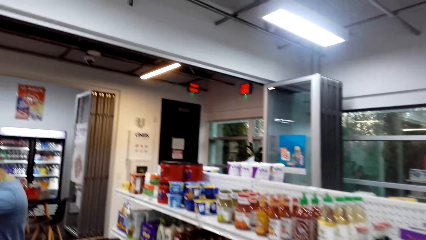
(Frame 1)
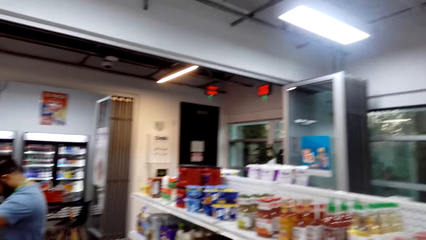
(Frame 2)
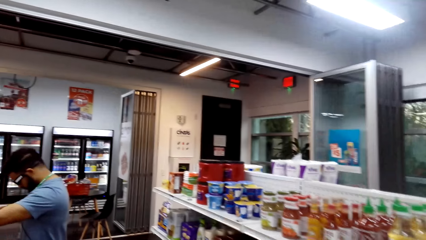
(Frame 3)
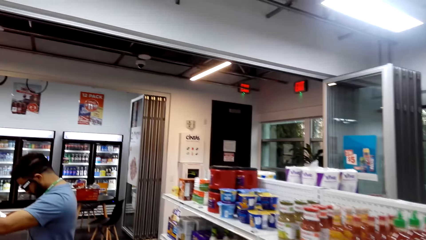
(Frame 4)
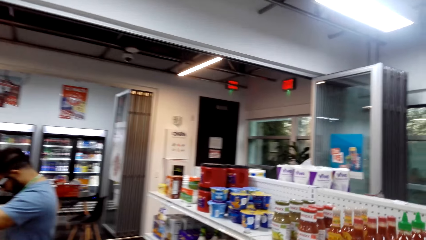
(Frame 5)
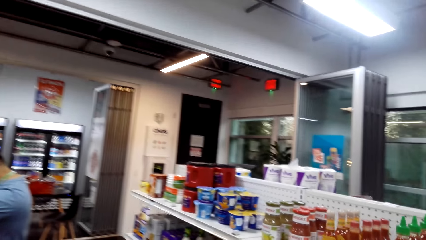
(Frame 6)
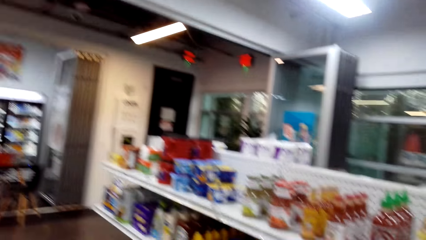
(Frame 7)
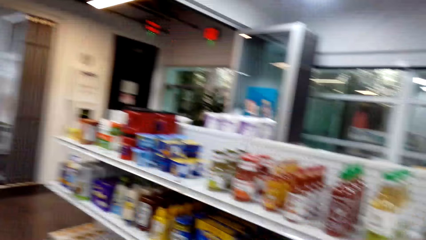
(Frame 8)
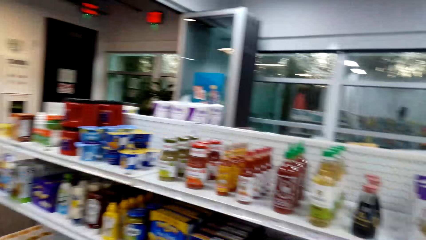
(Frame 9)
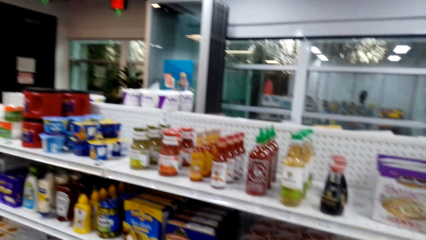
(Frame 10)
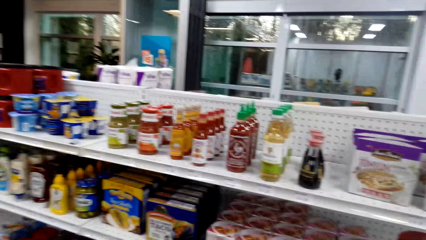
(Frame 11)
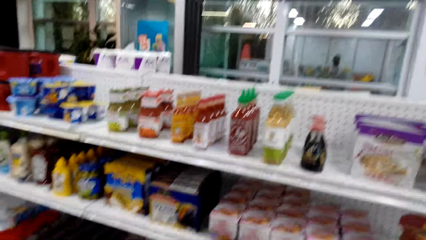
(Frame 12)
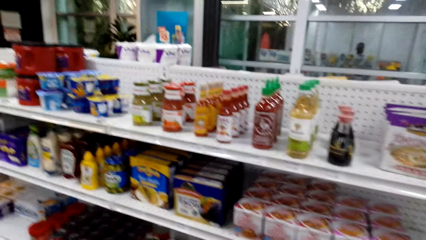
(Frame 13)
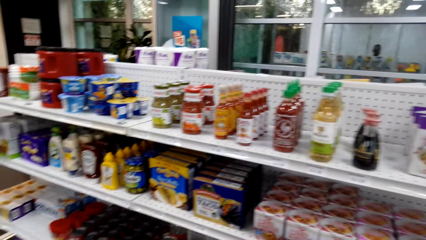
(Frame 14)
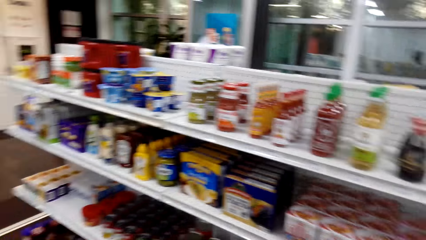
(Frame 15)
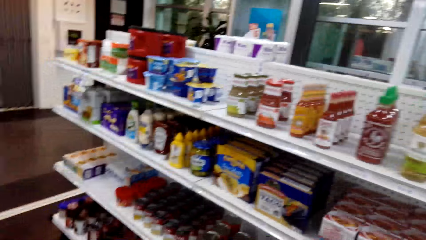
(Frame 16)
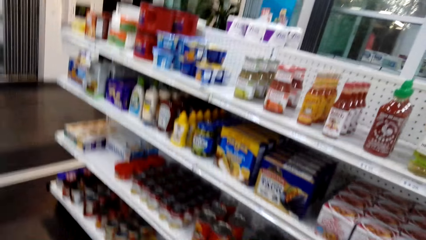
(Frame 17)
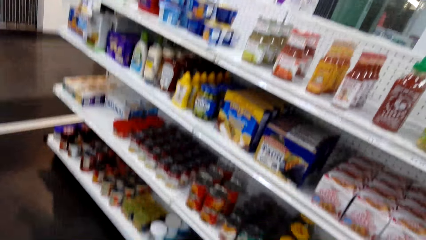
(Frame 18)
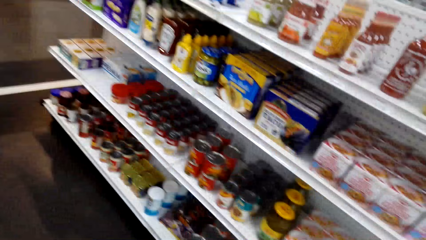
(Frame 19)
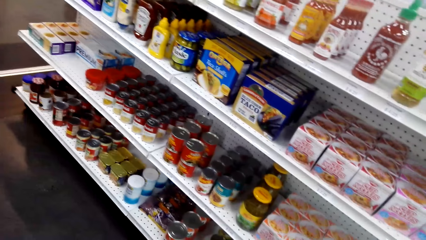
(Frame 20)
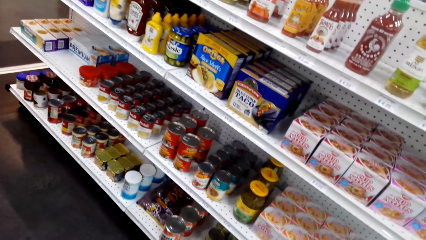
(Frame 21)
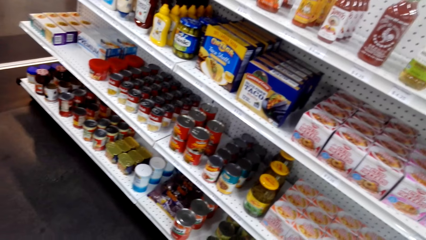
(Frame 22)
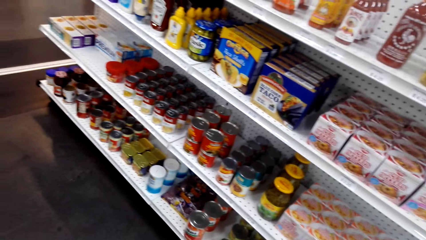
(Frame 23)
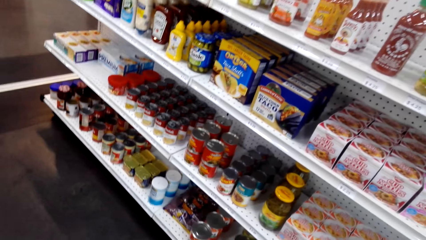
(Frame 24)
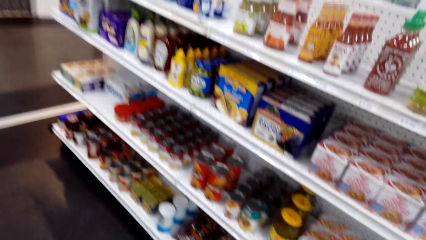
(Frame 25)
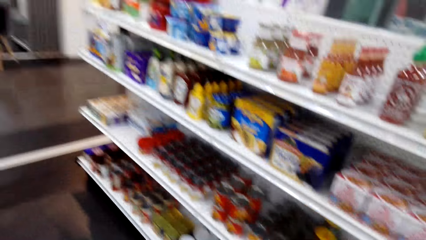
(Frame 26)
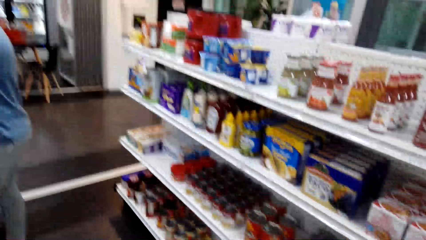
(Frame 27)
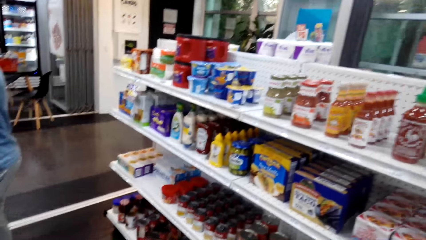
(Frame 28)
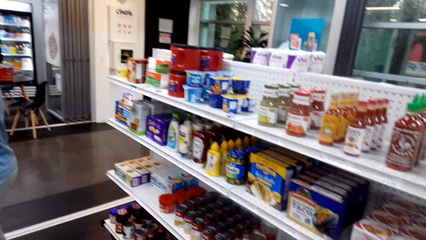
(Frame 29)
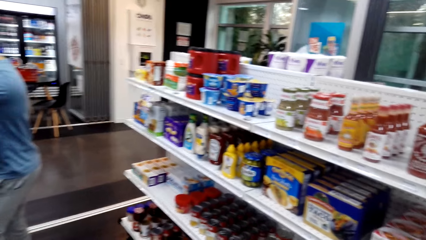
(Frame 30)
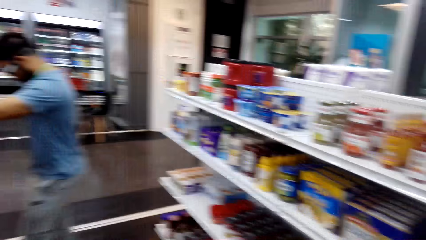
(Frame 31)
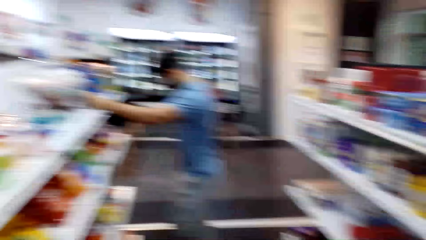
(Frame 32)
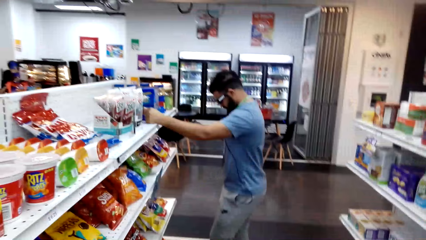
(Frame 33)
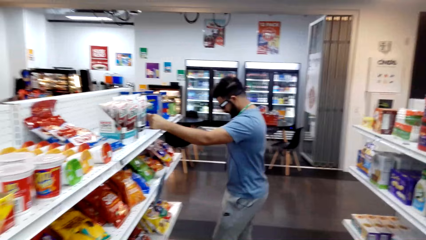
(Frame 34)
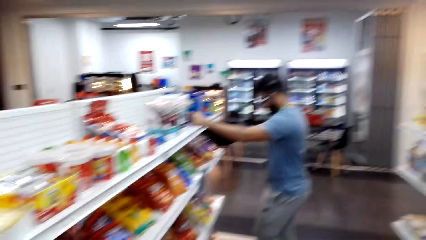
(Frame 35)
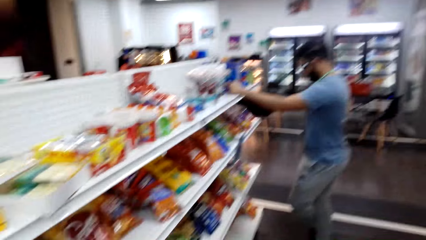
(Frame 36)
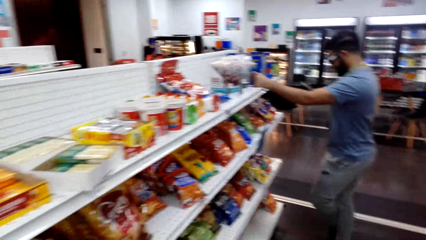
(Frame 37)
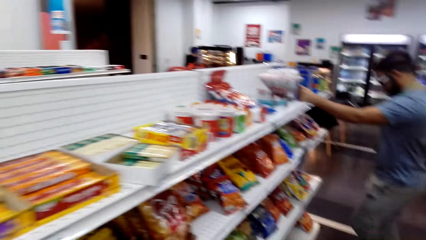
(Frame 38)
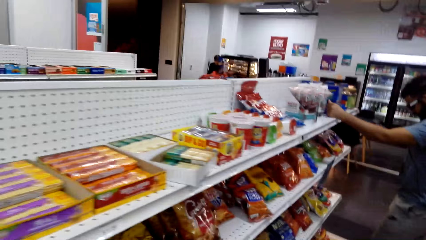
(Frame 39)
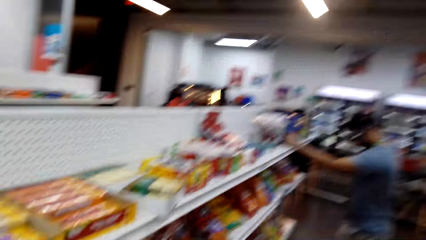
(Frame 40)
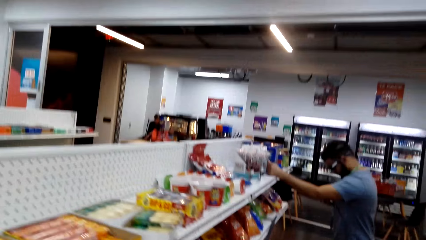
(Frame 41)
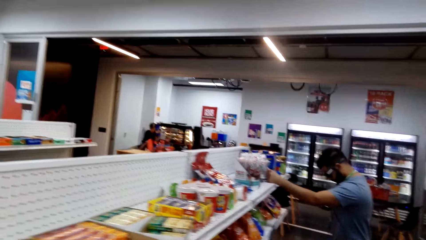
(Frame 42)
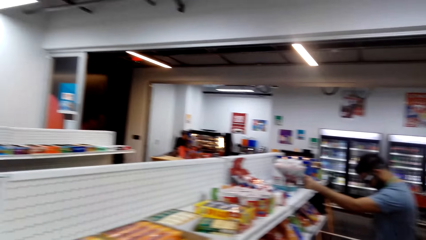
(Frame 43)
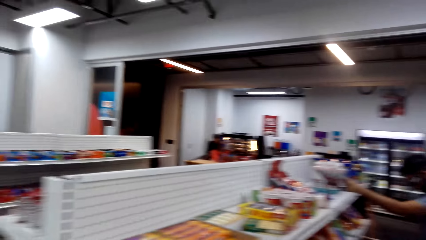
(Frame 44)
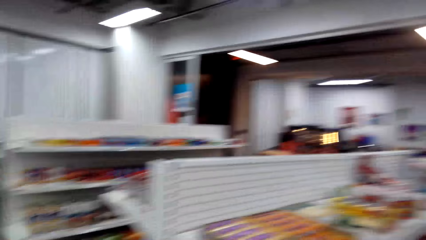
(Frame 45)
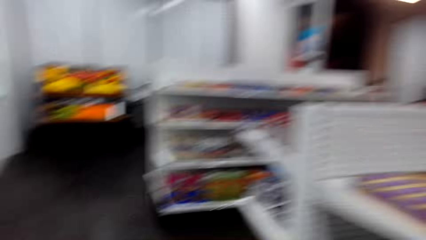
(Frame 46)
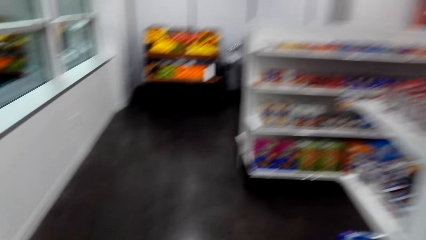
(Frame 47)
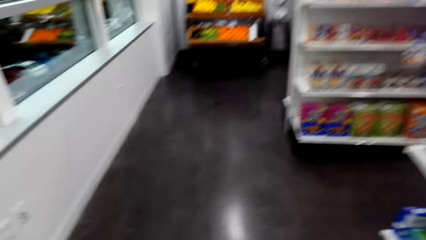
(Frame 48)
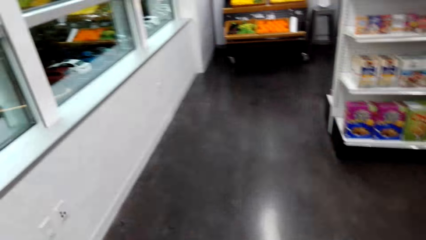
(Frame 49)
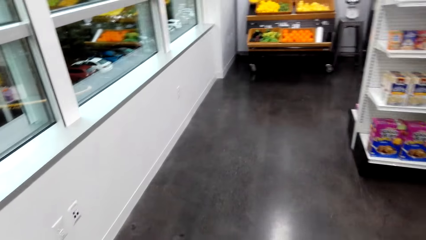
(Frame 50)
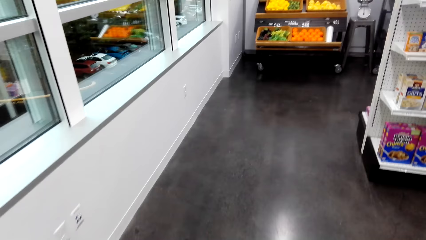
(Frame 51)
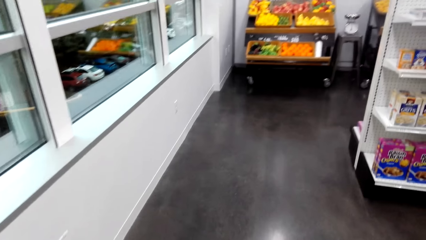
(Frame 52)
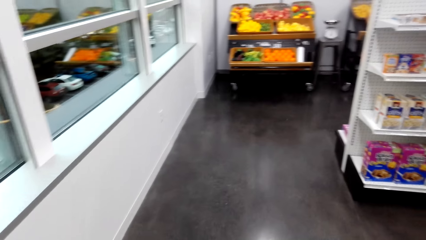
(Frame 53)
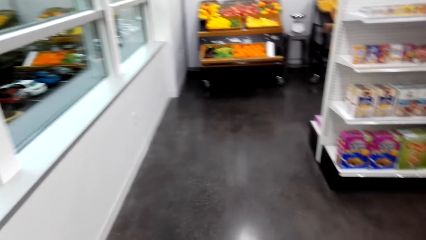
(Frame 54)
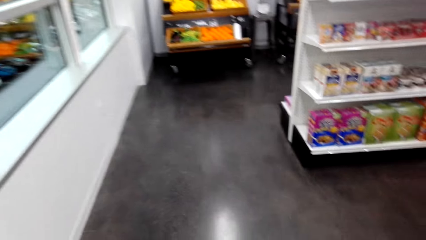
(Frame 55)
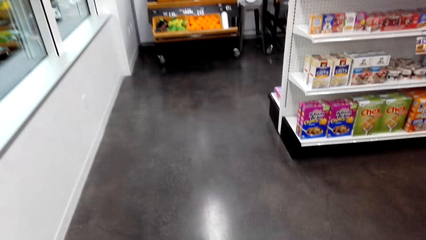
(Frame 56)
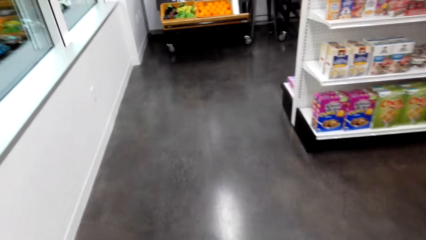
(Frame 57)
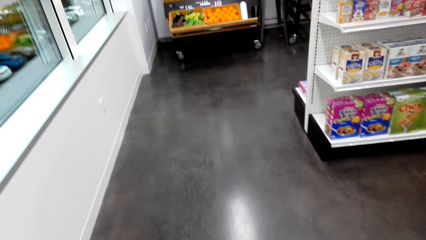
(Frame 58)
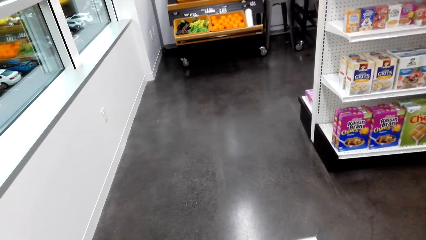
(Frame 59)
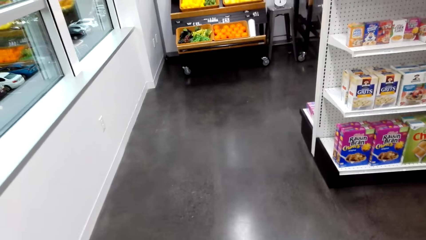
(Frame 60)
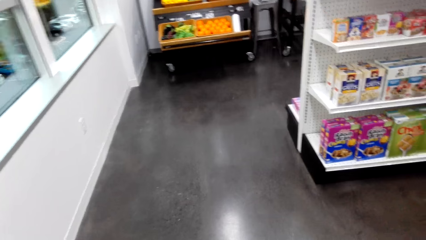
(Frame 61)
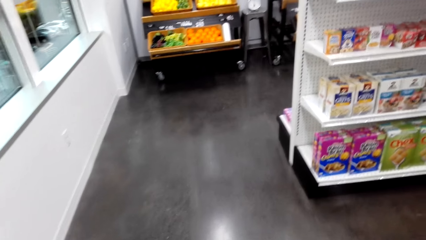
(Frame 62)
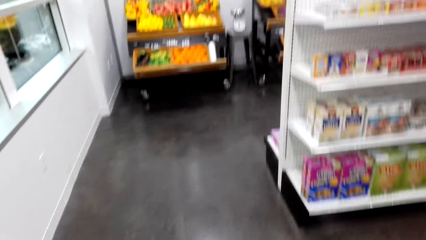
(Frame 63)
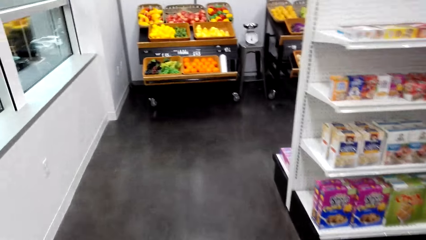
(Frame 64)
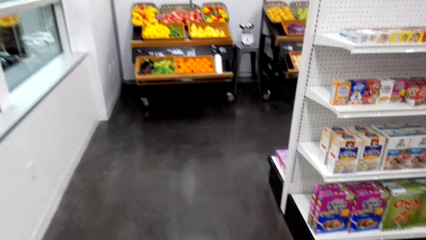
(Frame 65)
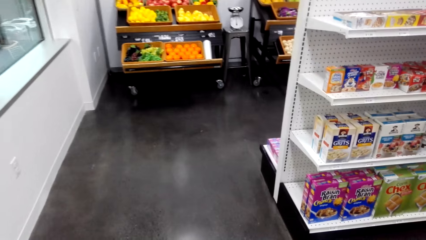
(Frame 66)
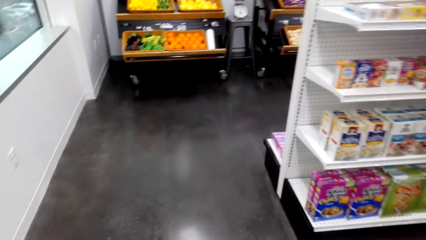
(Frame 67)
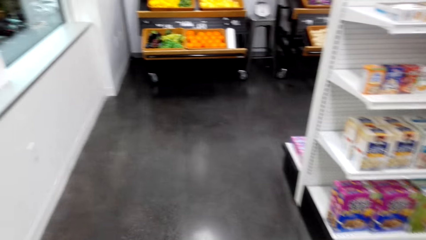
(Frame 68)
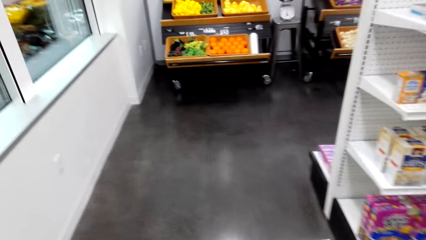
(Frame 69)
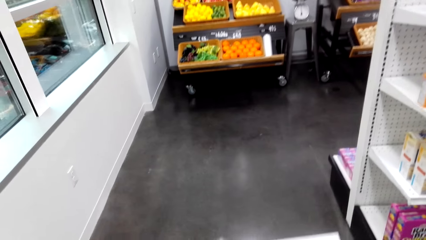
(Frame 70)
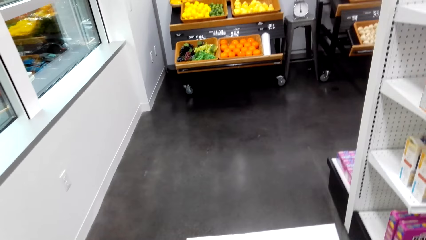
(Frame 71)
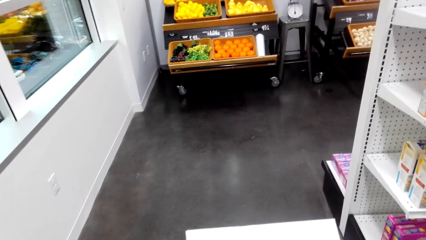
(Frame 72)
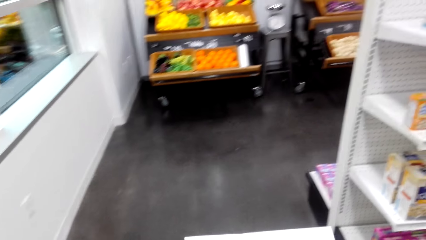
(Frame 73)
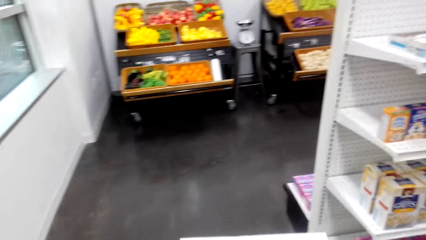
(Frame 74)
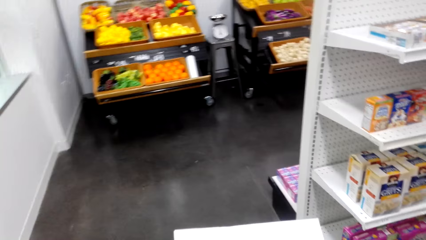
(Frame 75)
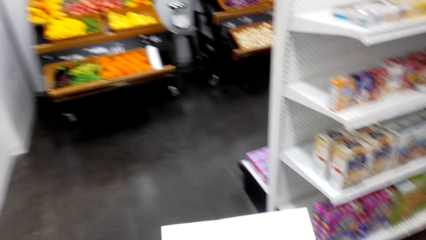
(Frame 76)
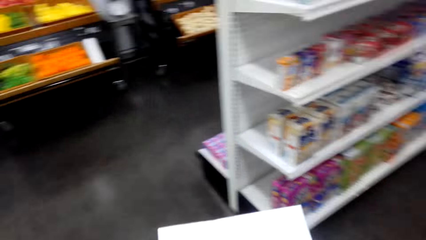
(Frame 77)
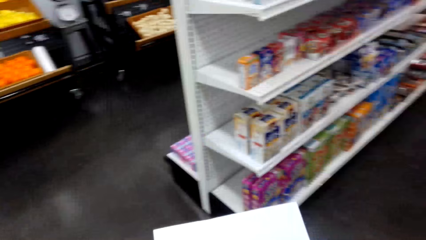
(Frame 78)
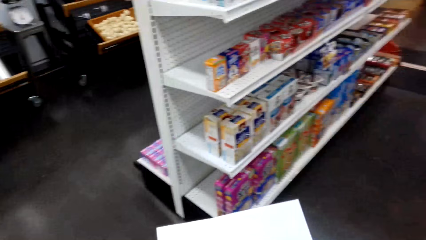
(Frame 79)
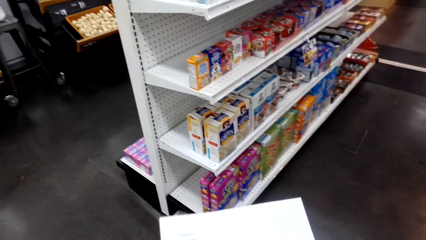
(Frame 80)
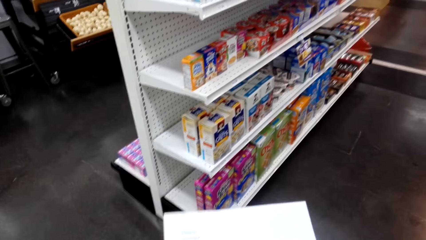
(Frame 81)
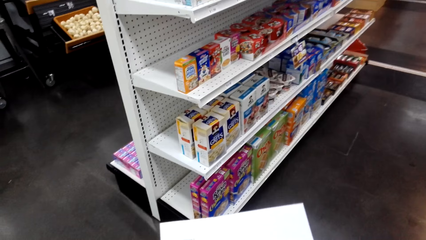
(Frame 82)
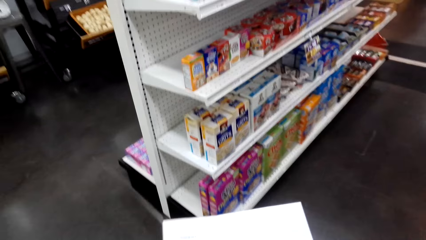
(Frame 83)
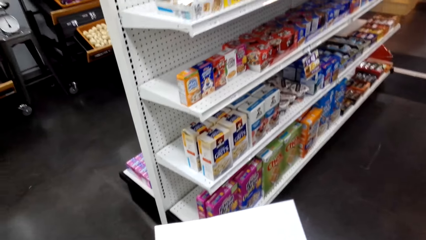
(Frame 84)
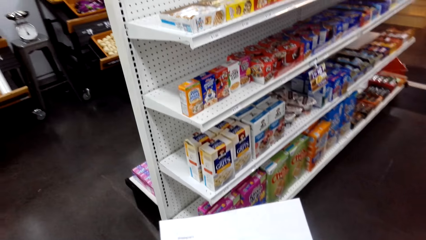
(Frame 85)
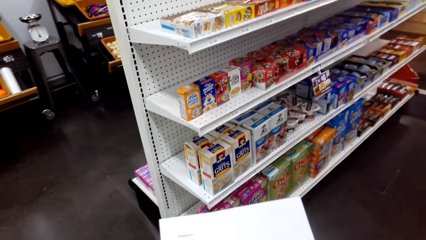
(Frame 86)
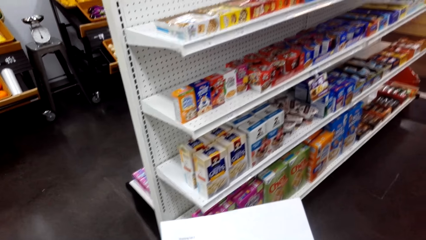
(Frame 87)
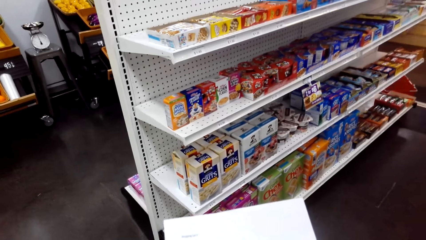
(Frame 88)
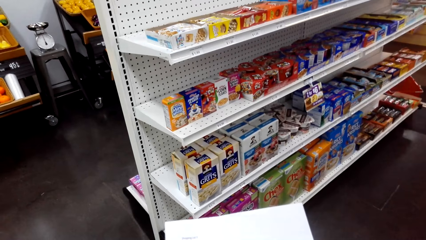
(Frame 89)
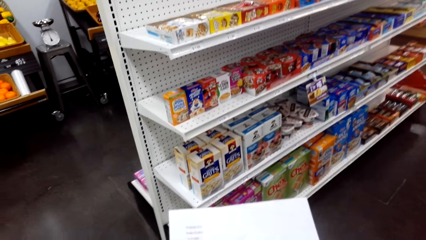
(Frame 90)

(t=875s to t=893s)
The camera wearer looks around the shelves. They turn to the side. A man supports a hand on a shelf. The camera wearer turns around. They walk around. They hold a paper.
